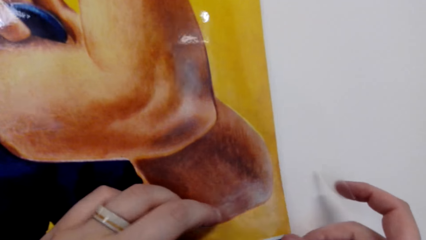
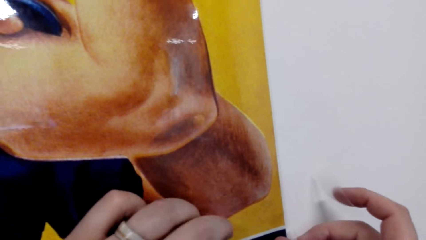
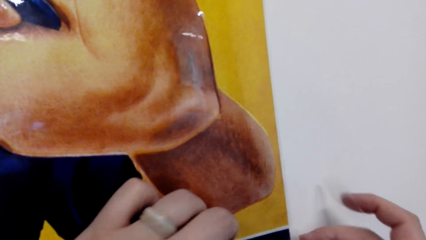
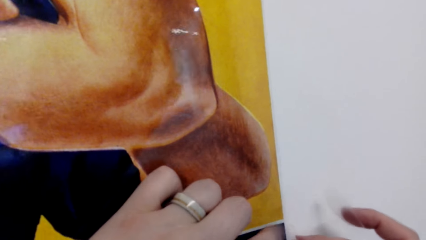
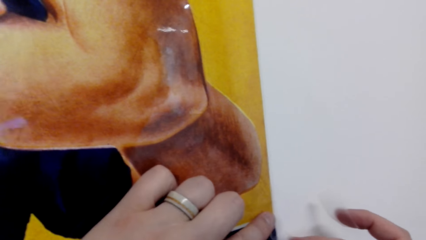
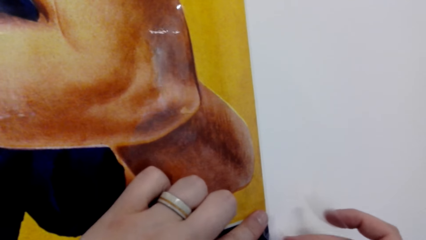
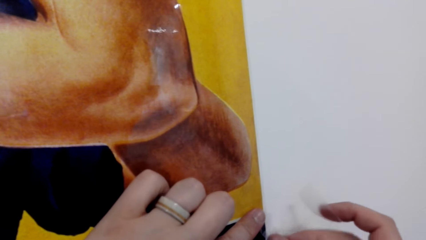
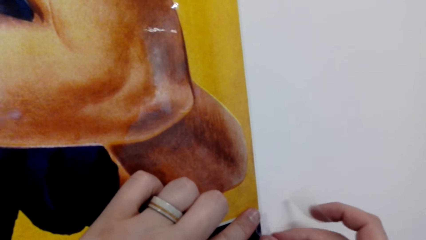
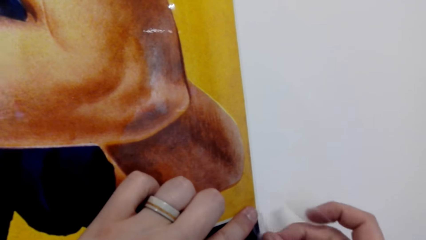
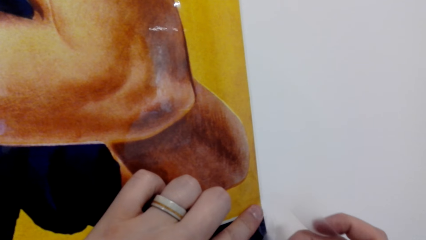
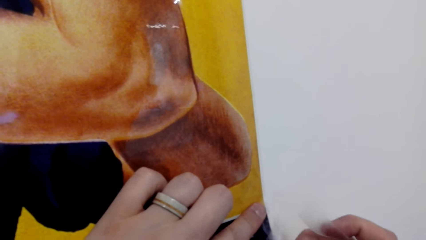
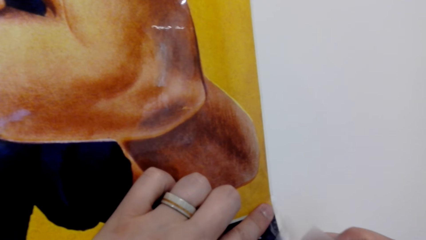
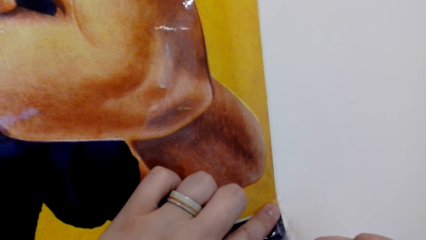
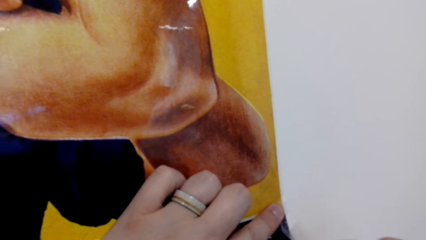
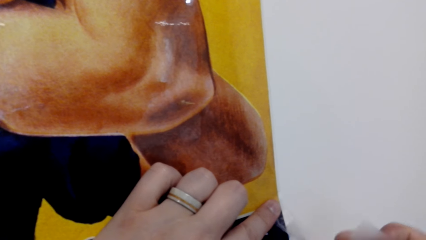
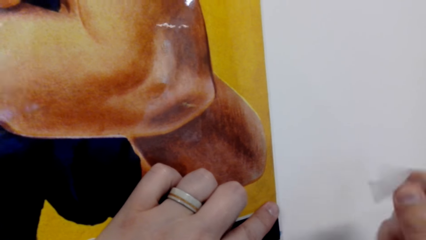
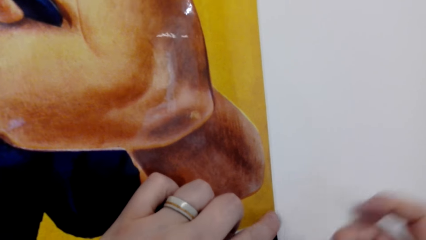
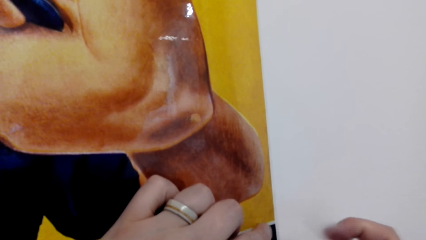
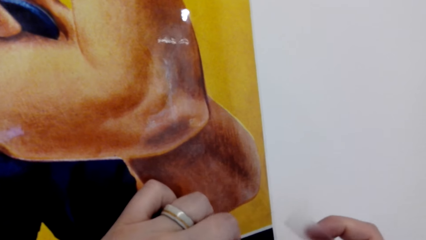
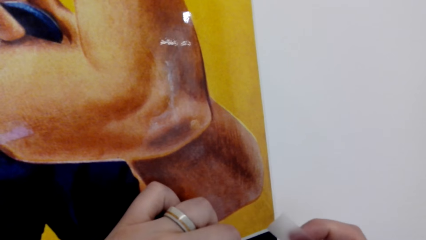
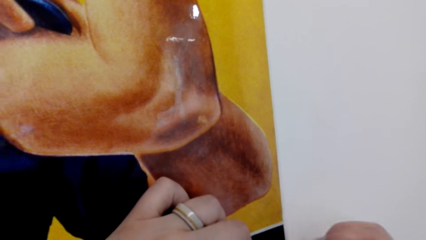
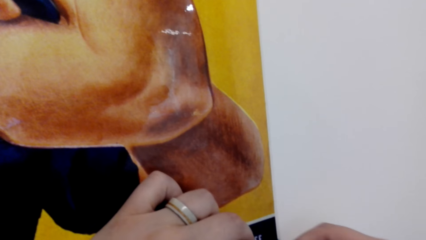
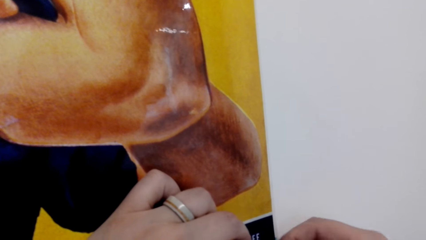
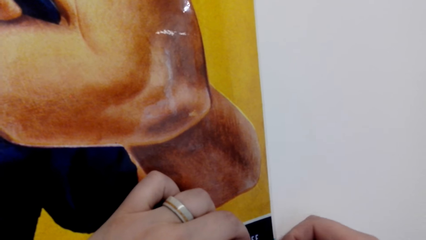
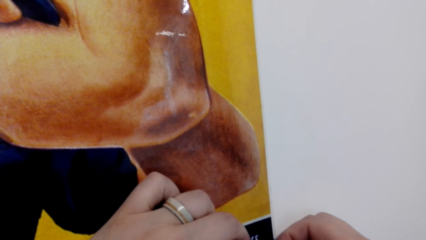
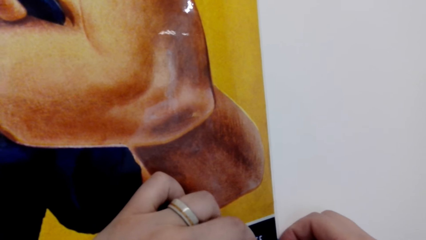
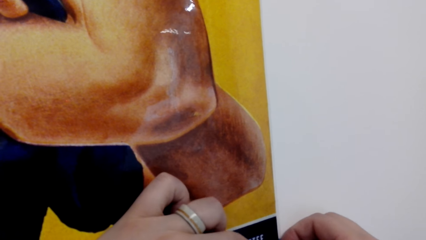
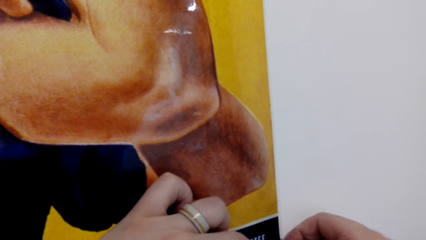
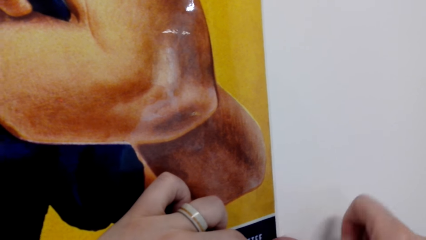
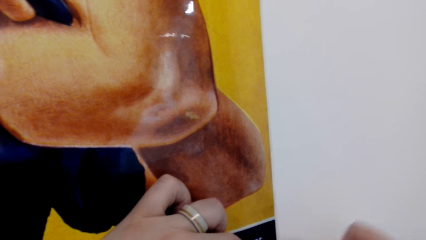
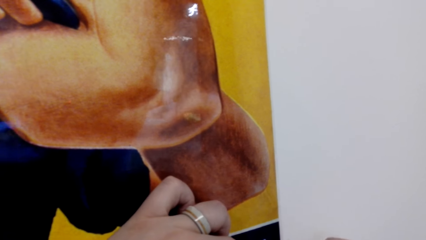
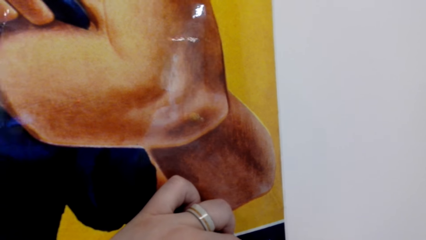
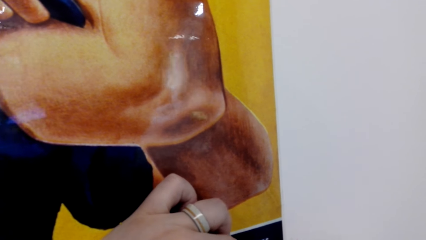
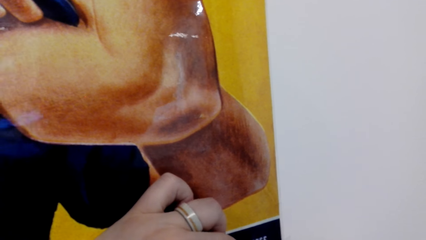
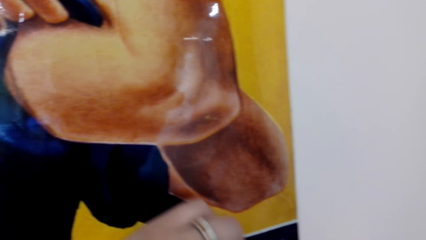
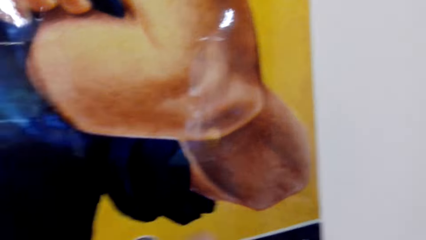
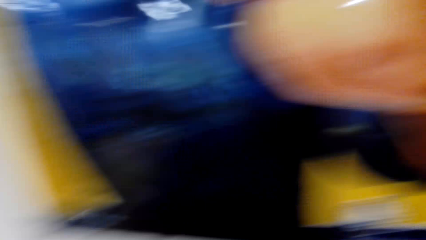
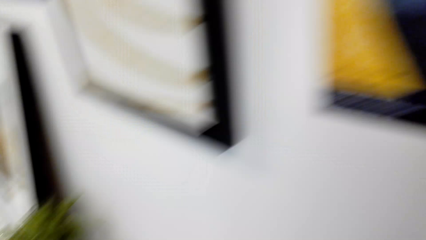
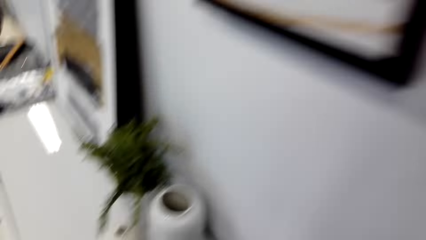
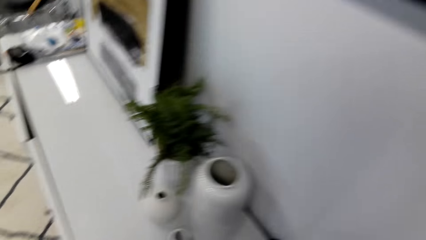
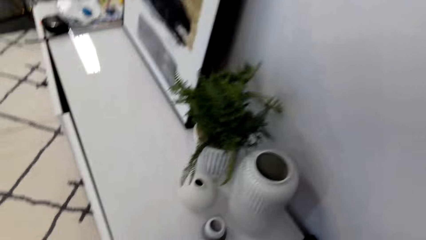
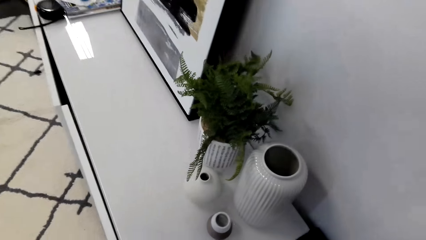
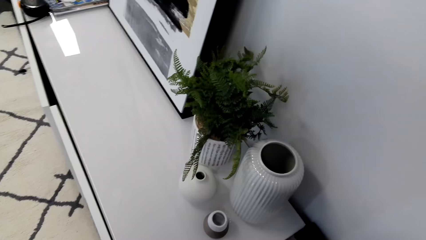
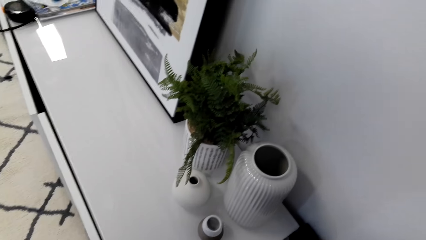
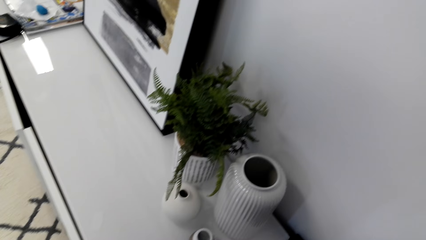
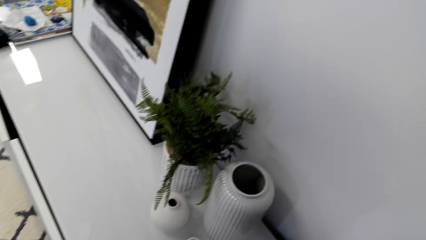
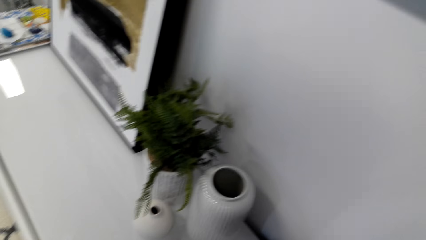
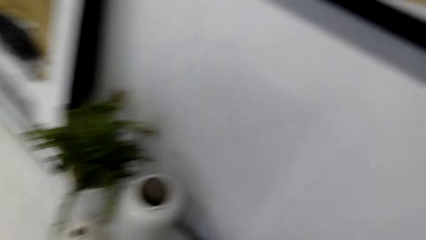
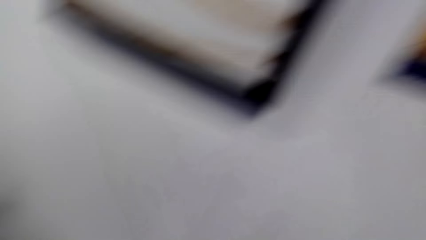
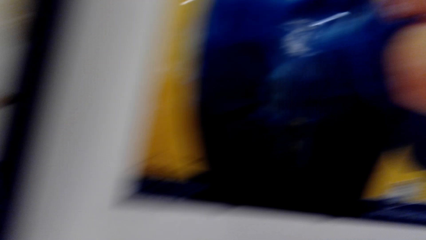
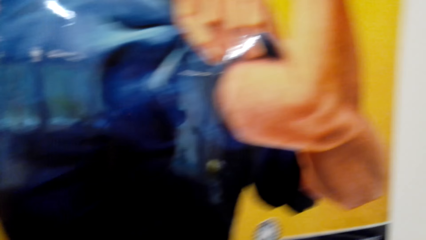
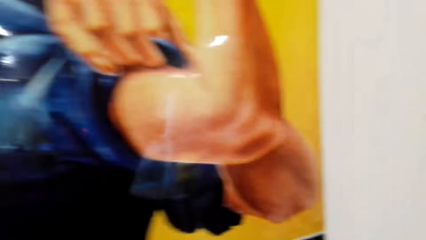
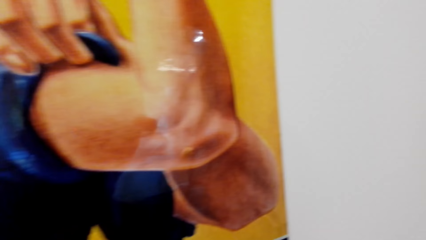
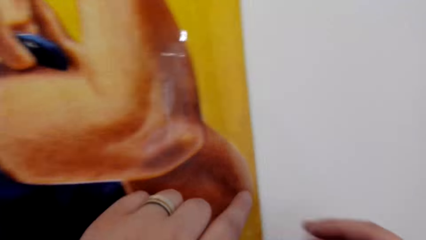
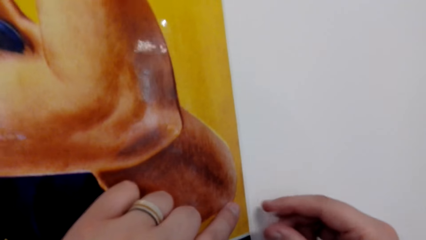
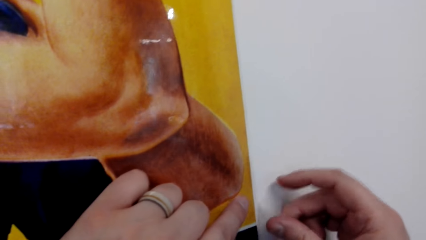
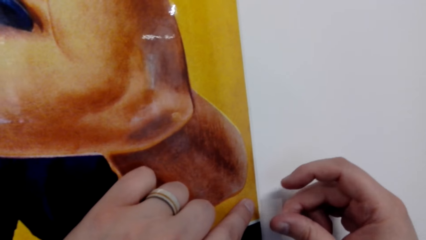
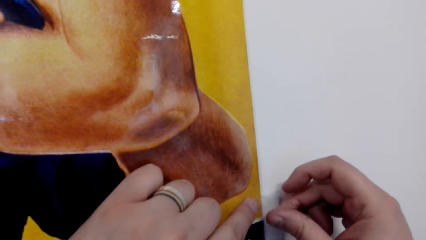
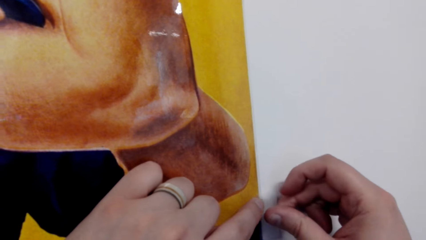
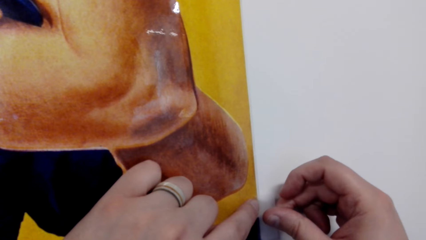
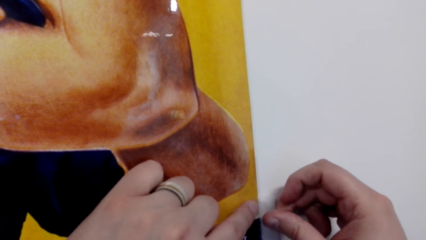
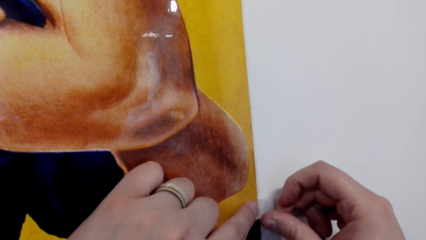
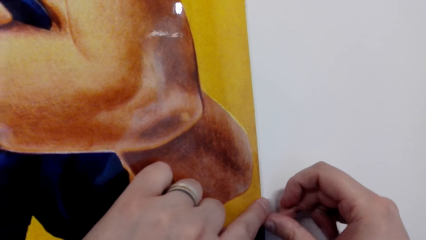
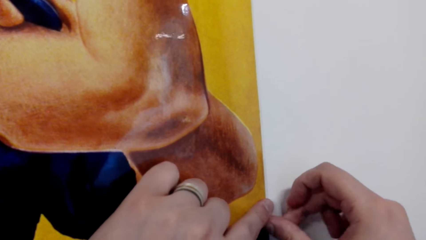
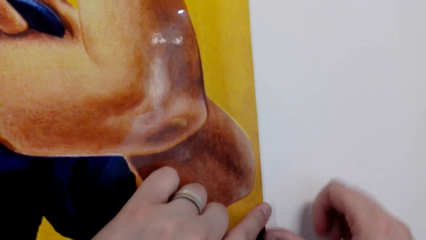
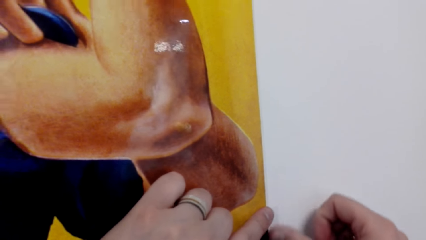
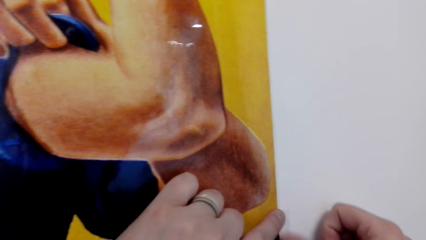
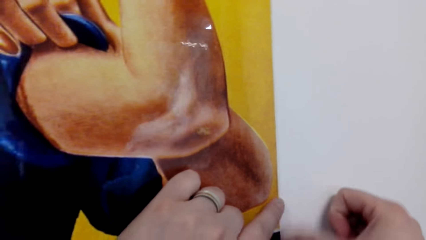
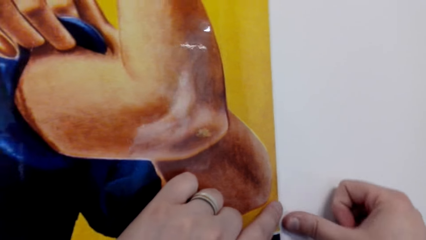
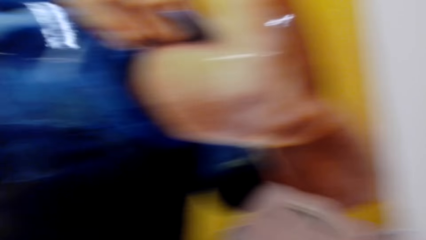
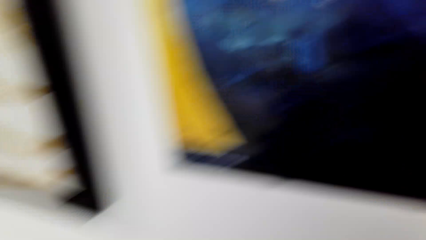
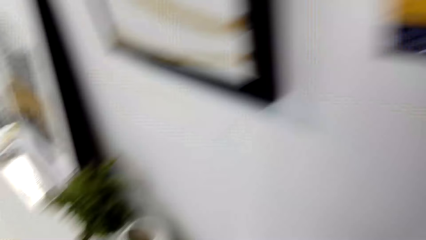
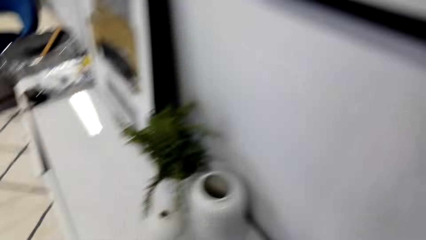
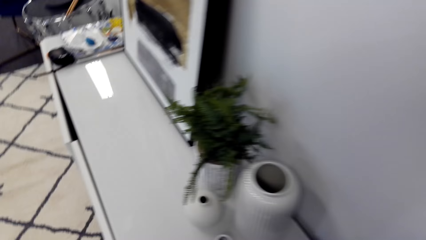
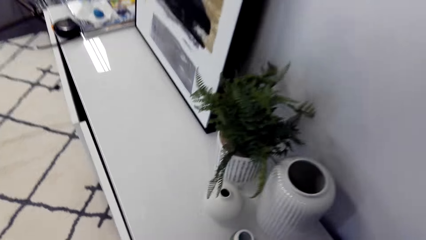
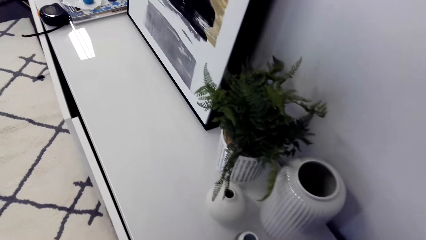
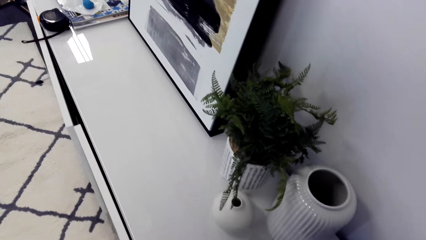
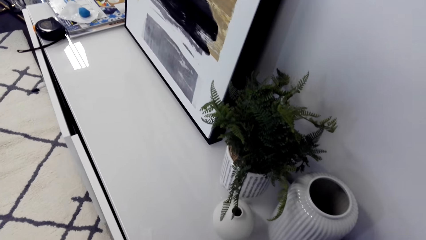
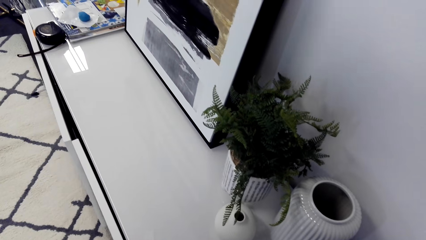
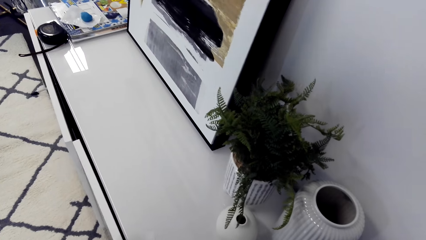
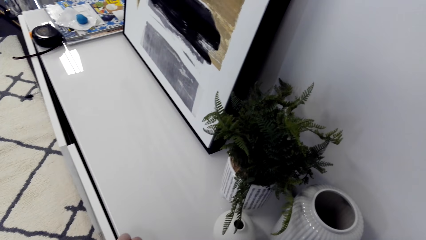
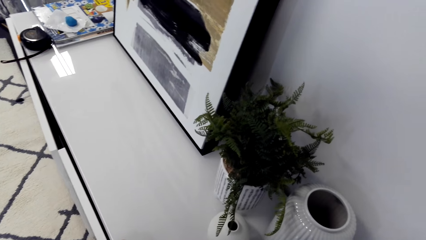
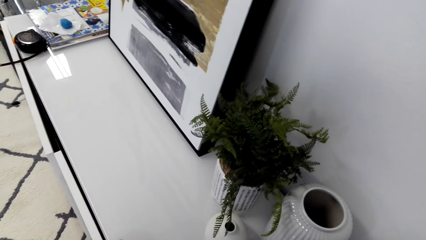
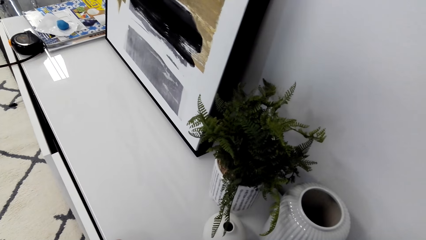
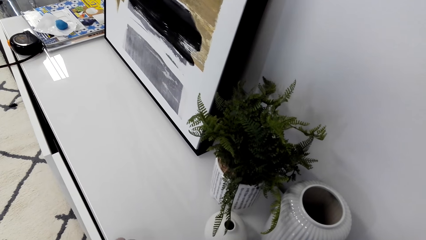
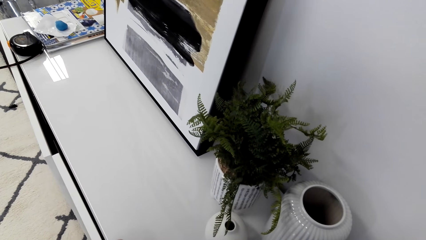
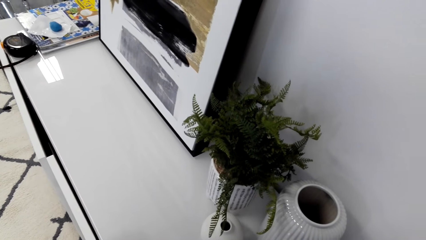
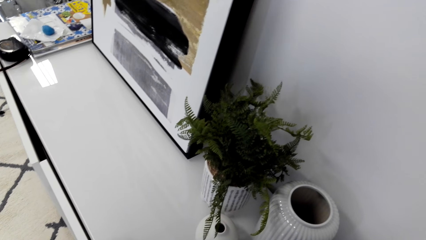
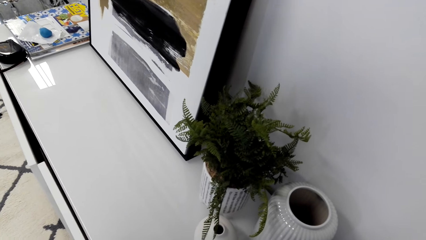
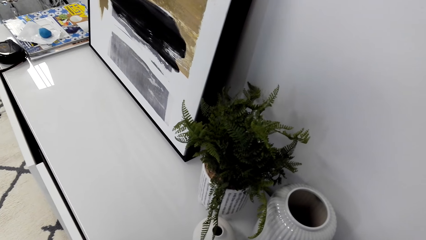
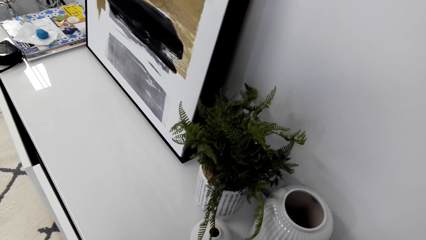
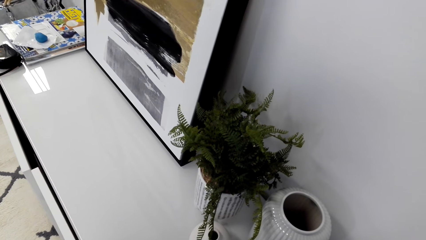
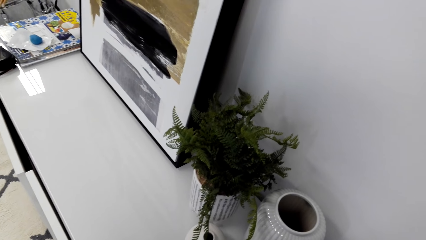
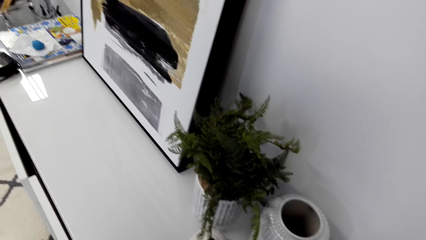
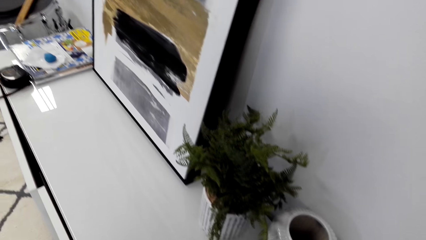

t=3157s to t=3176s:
The camera wearer sticks a portrait on the wall. They look around. They stick the portrait on the wall. They look around.
